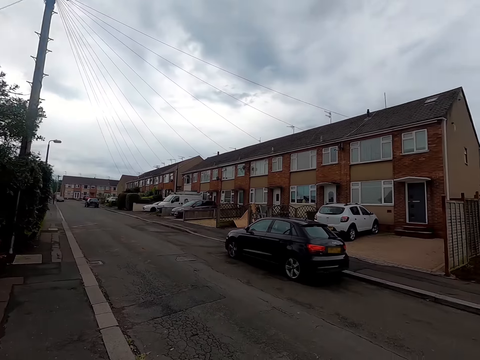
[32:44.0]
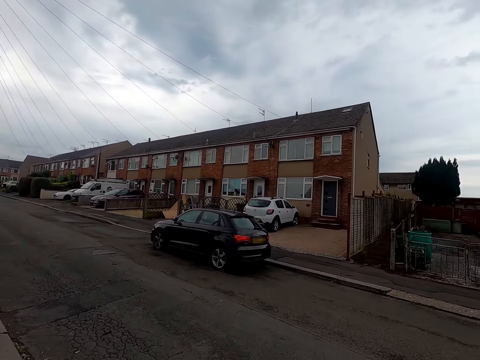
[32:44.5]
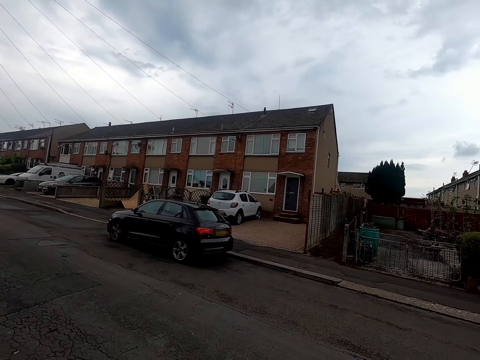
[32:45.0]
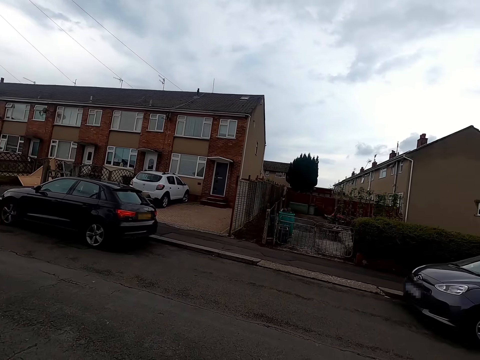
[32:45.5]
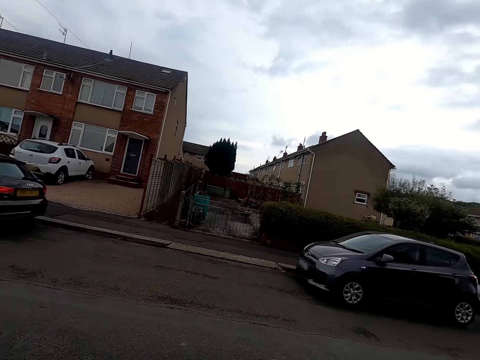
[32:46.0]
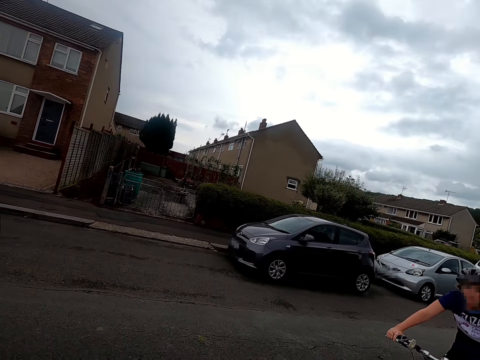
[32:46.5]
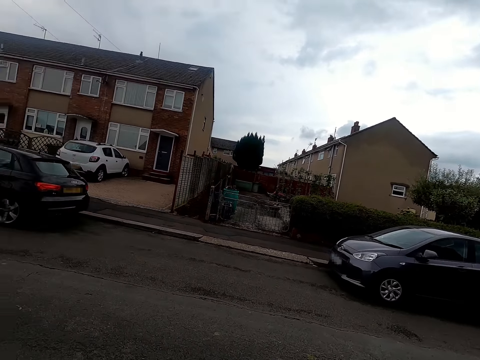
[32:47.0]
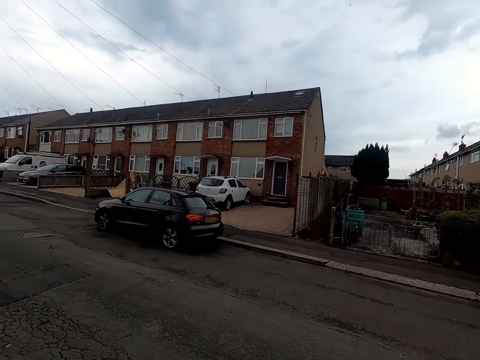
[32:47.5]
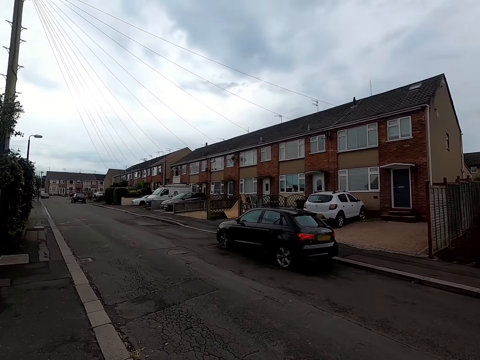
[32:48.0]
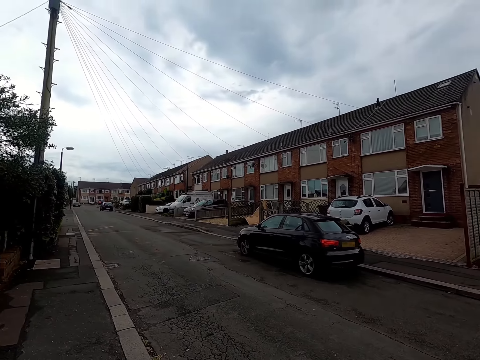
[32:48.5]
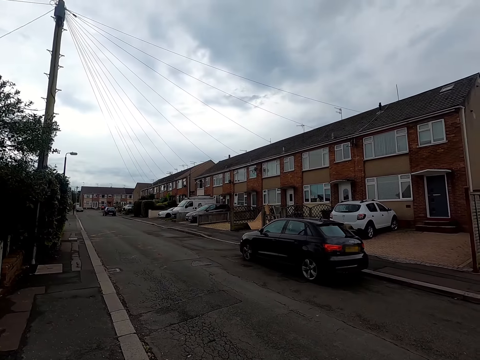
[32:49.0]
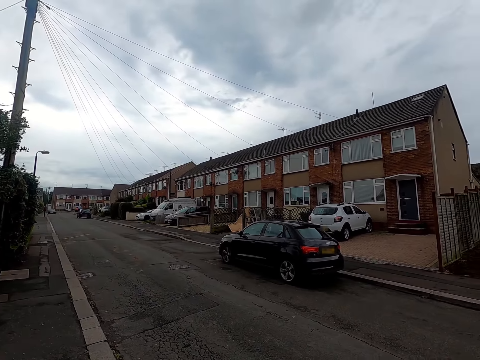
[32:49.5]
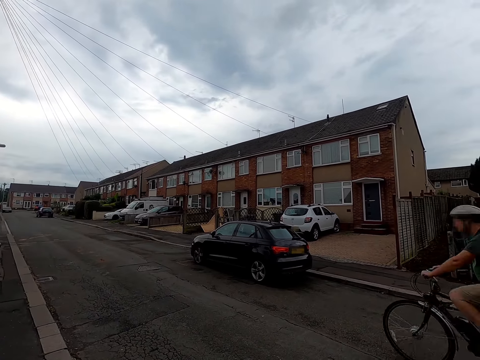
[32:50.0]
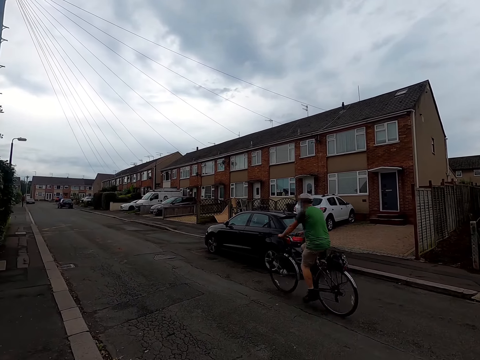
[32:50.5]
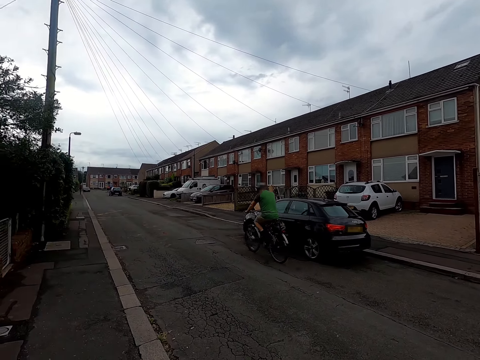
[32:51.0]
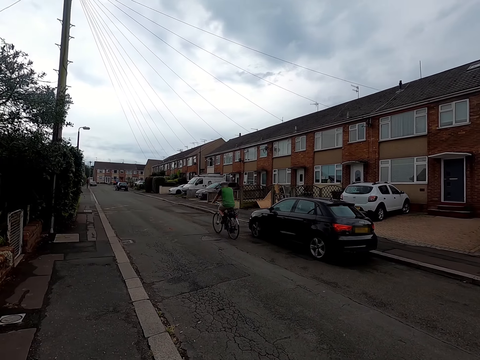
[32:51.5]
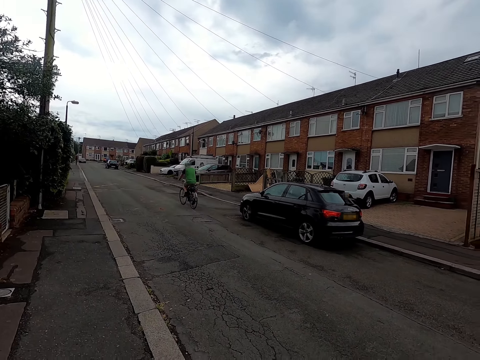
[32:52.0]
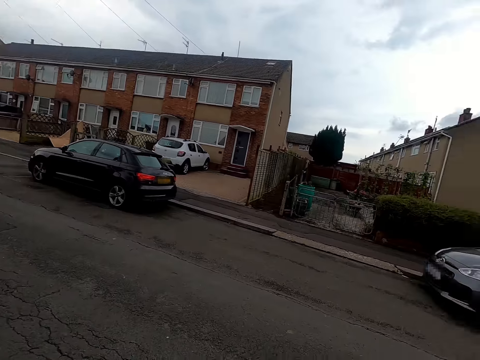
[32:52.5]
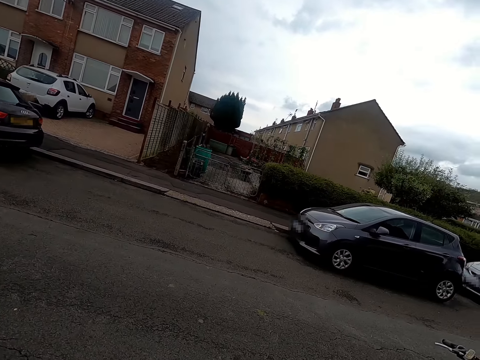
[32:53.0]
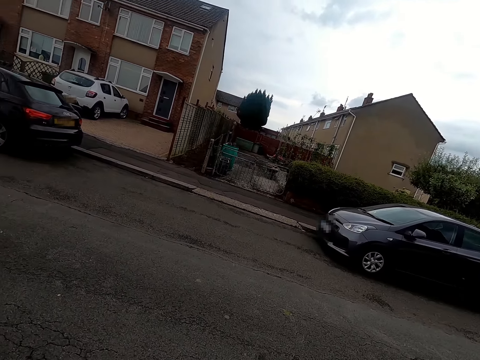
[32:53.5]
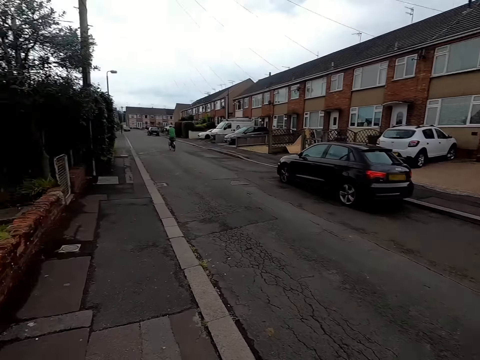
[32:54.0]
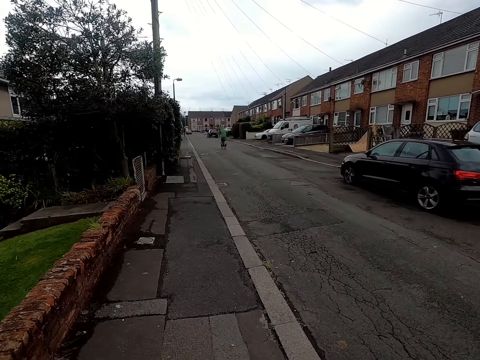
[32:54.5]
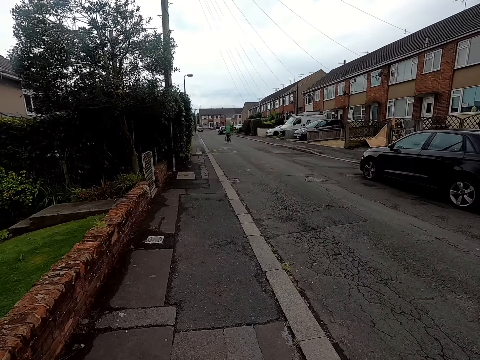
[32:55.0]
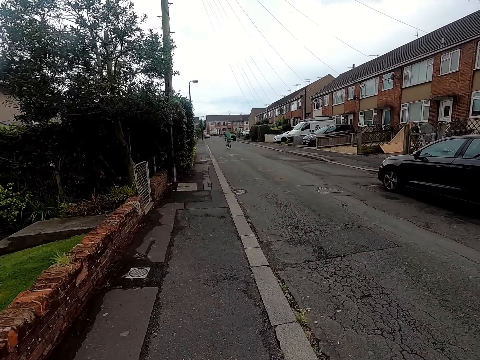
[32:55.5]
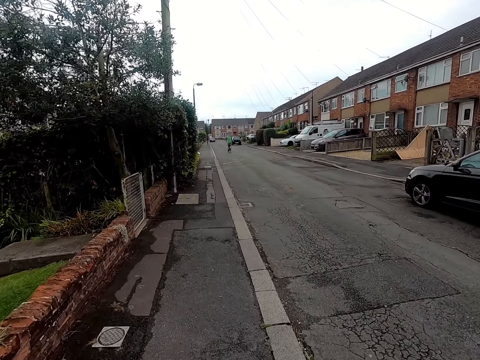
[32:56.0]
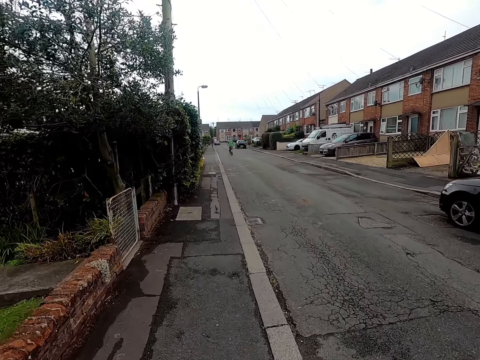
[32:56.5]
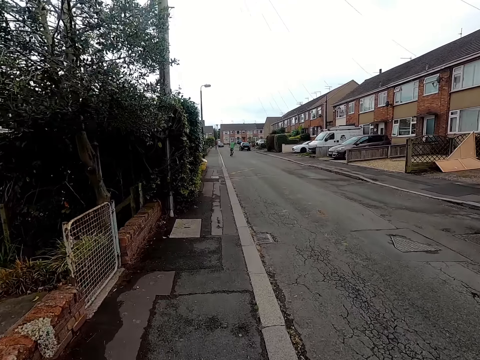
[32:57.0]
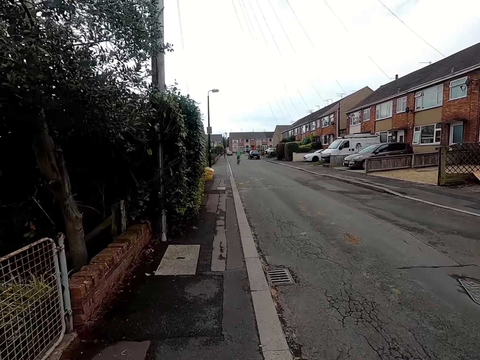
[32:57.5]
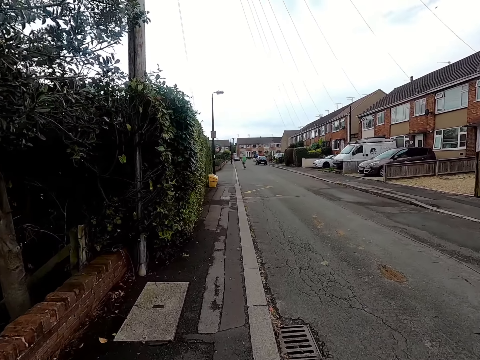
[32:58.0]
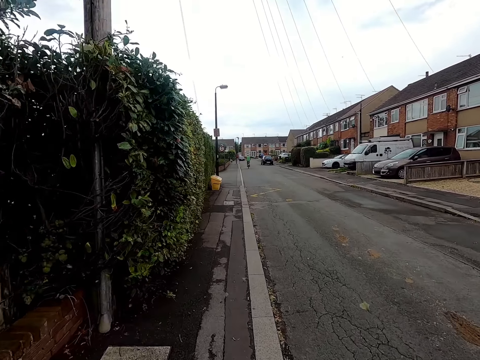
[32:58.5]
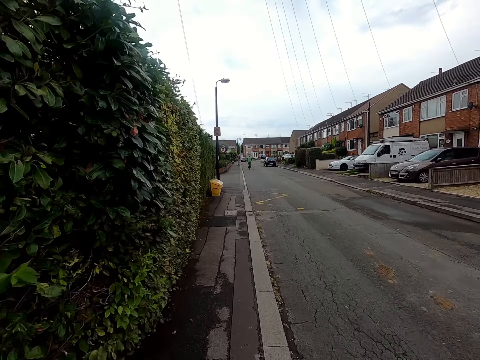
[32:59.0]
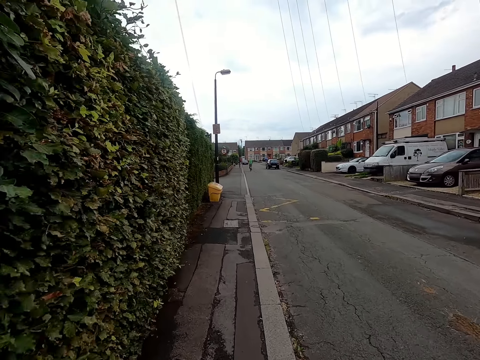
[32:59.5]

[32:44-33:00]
A woman rides past the camera wearer on a bicycle. The camera wearer rides a bicycle.

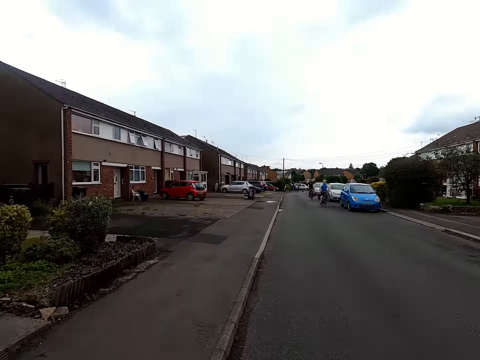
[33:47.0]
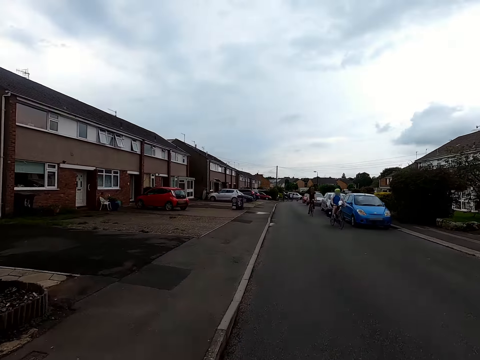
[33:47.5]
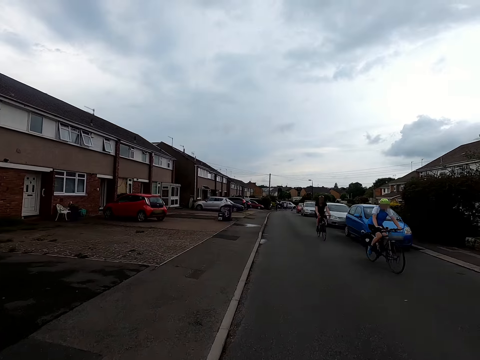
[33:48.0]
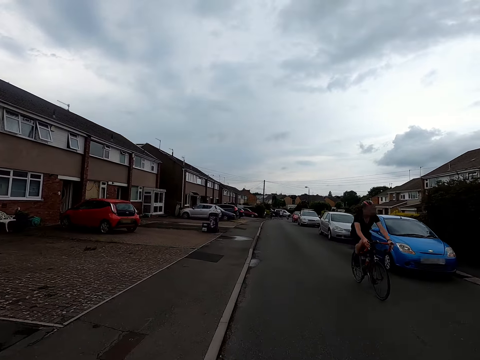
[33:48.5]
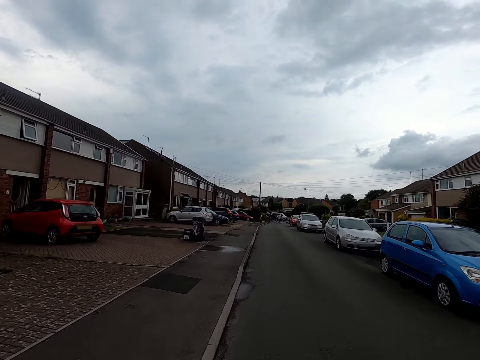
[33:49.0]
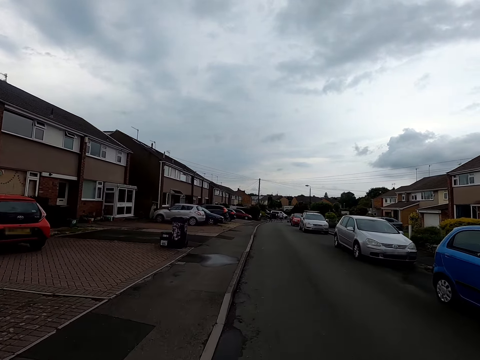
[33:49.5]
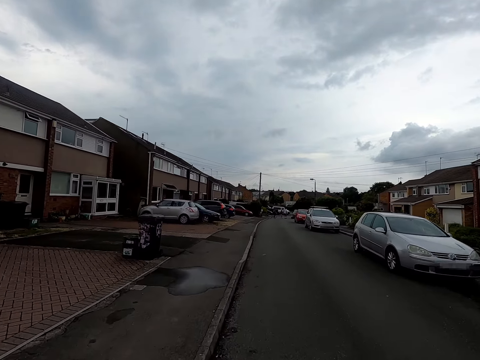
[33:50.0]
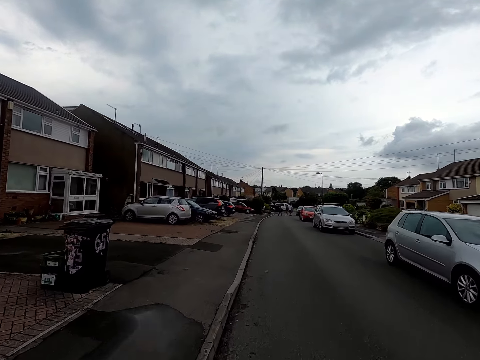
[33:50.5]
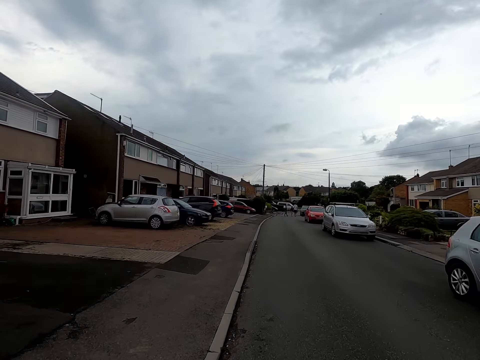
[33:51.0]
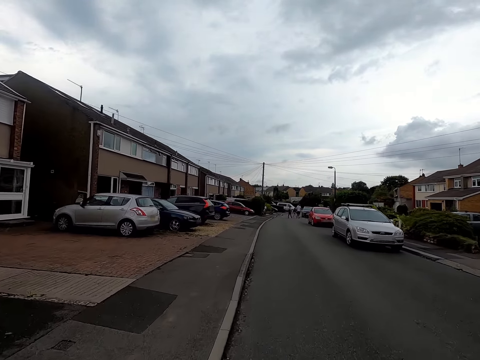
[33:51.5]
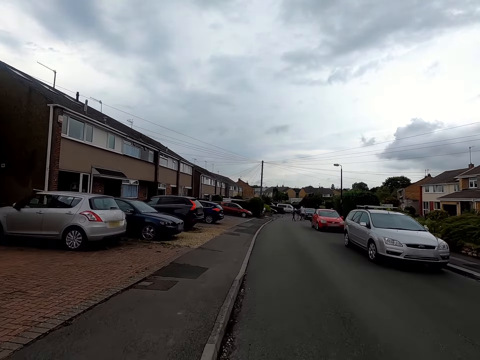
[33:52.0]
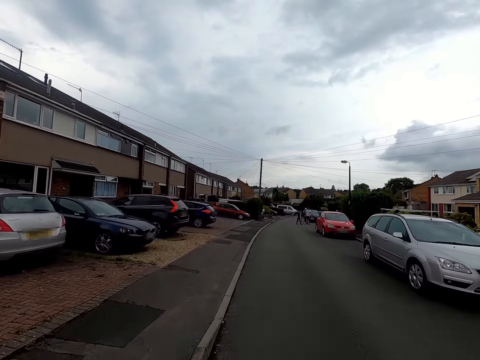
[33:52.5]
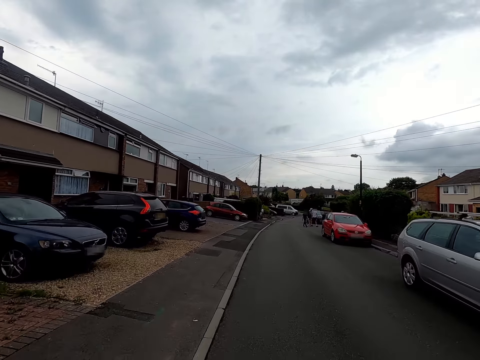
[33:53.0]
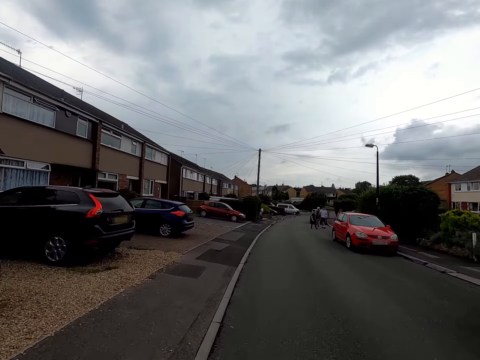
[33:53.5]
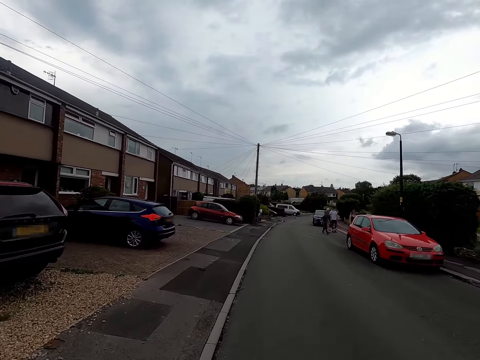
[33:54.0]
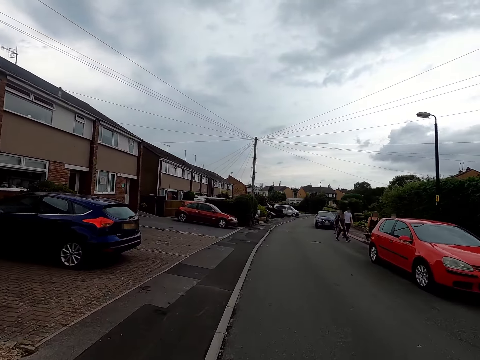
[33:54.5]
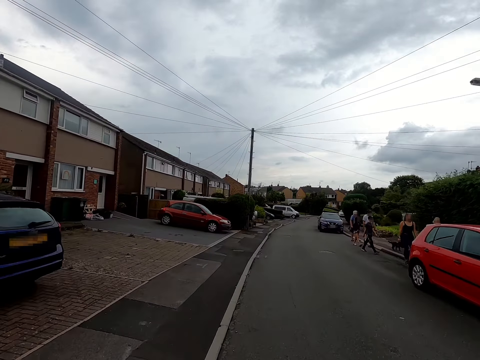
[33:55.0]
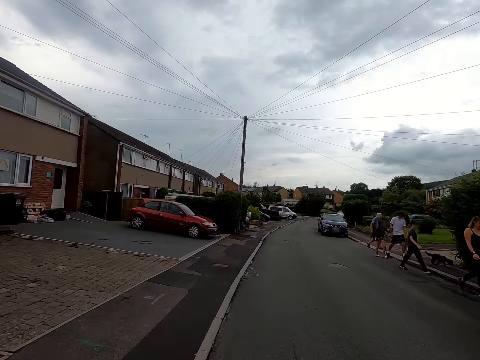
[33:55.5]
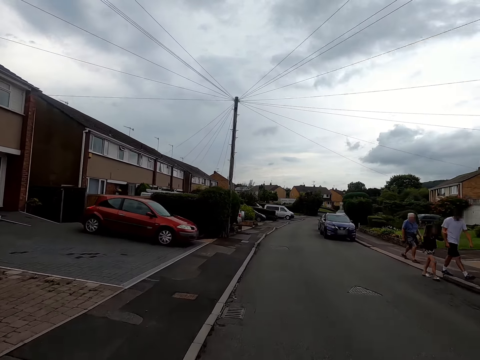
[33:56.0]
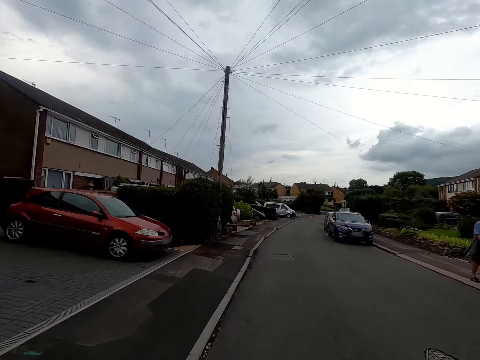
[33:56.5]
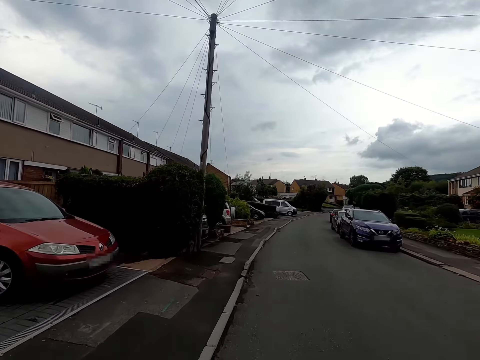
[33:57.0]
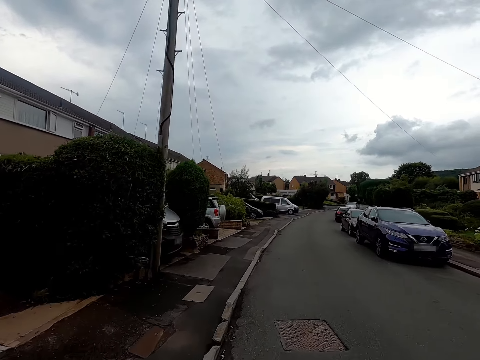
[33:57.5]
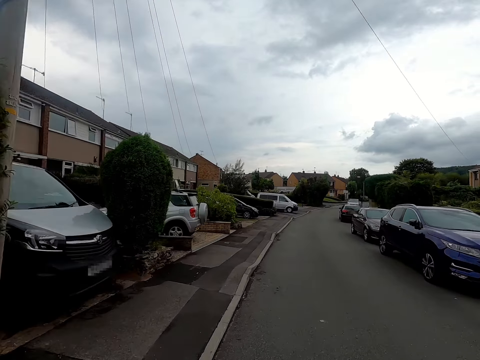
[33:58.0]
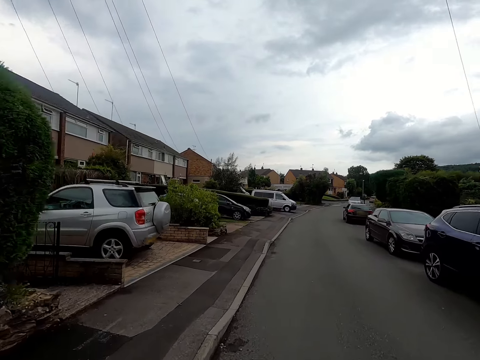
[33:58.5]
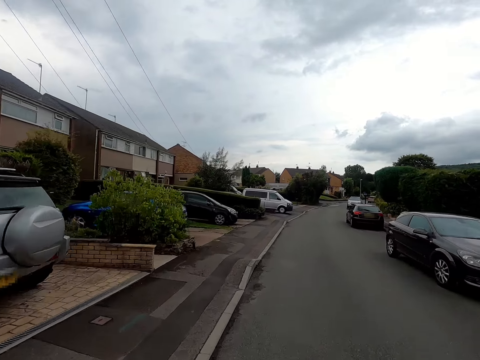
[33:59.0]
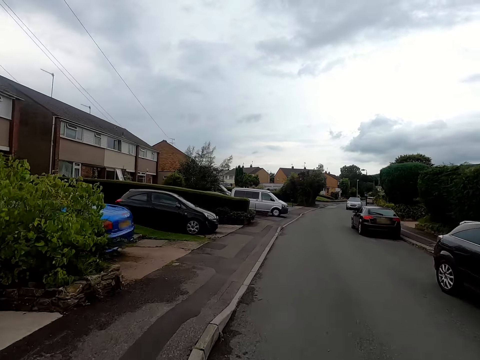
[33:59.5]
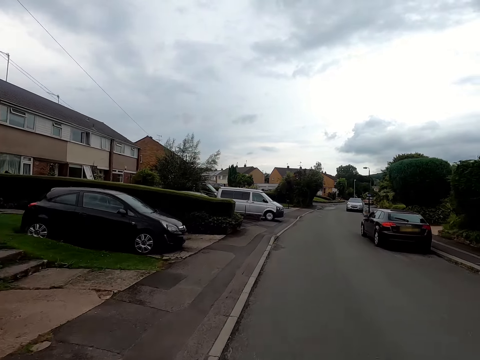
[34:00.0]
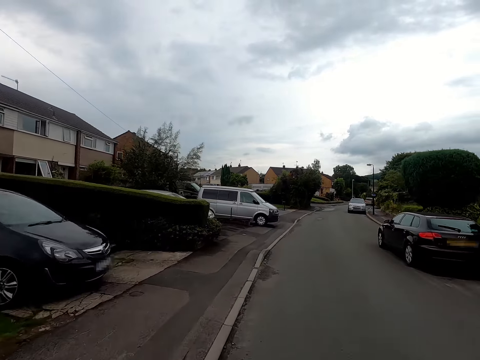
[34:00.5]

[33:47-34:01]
A man rides past the camera wearer on a bicycle. Another man rides past the camera wearer on a bicycle. A group of people walks past the camera wearer.
